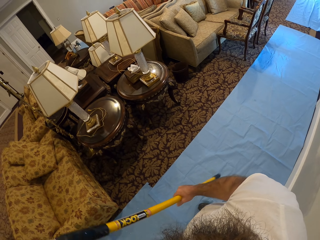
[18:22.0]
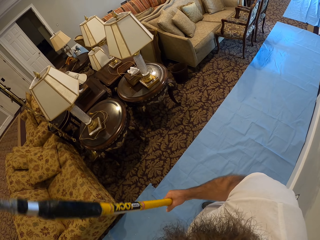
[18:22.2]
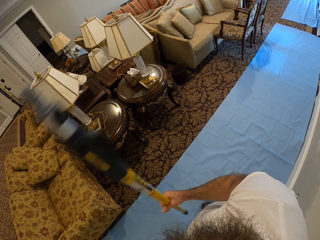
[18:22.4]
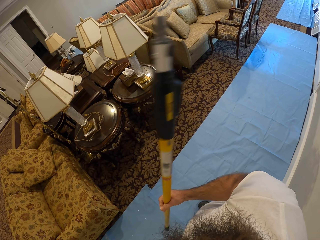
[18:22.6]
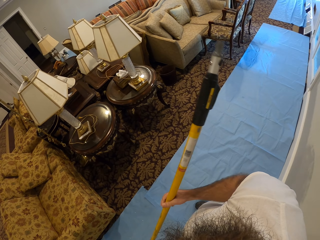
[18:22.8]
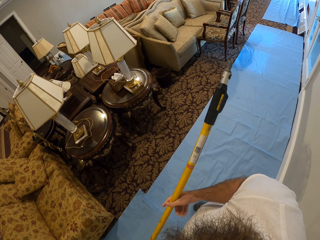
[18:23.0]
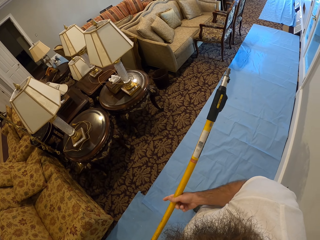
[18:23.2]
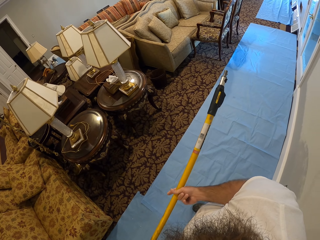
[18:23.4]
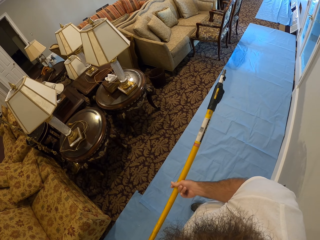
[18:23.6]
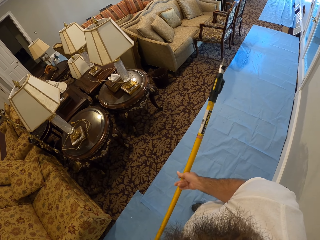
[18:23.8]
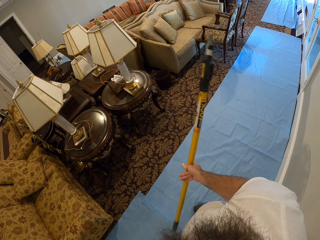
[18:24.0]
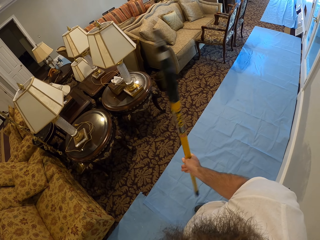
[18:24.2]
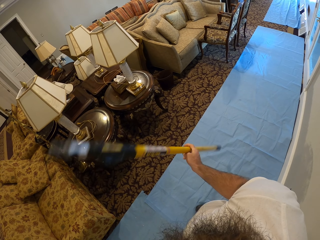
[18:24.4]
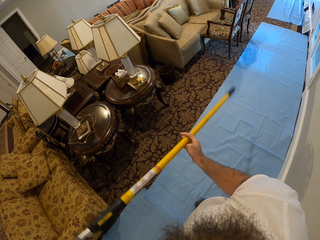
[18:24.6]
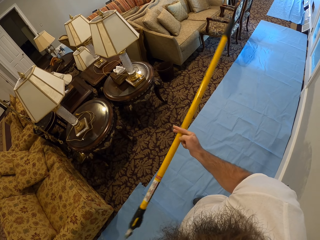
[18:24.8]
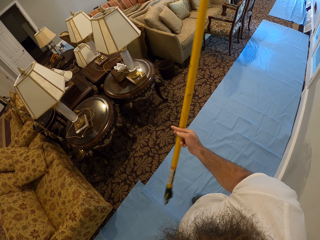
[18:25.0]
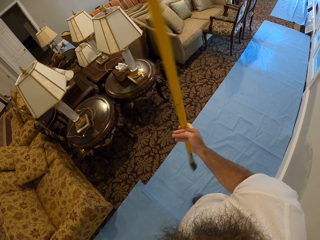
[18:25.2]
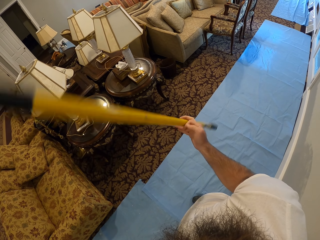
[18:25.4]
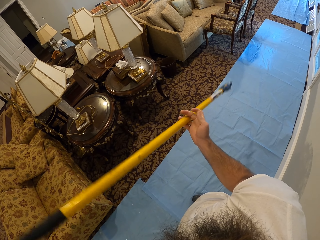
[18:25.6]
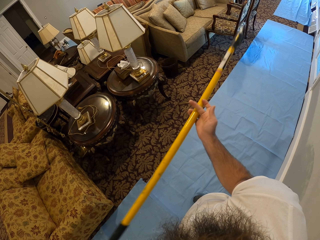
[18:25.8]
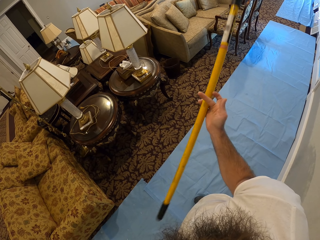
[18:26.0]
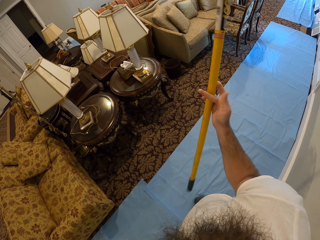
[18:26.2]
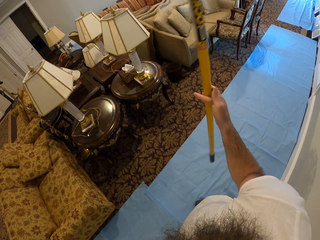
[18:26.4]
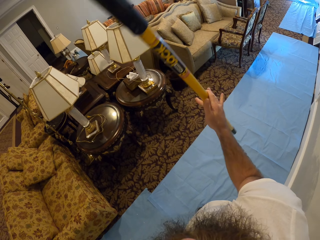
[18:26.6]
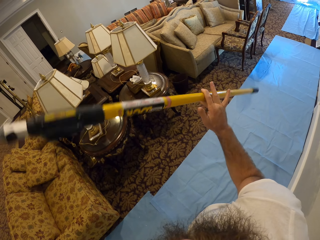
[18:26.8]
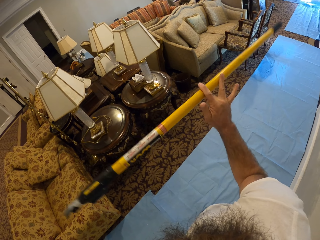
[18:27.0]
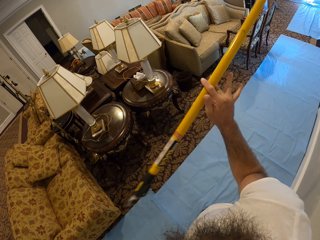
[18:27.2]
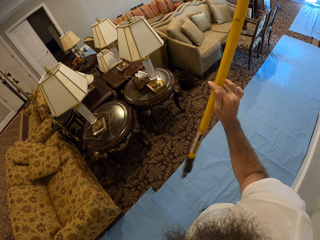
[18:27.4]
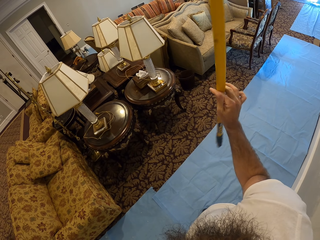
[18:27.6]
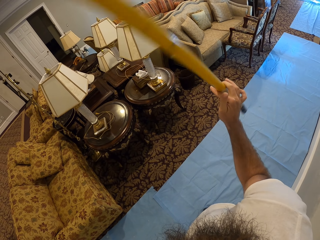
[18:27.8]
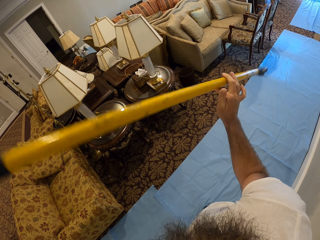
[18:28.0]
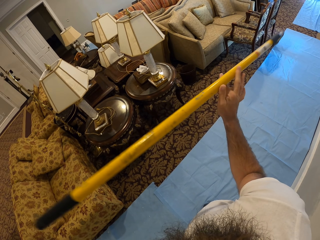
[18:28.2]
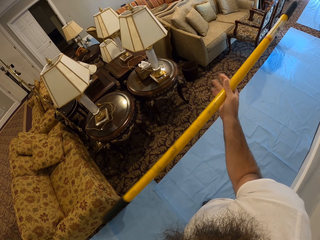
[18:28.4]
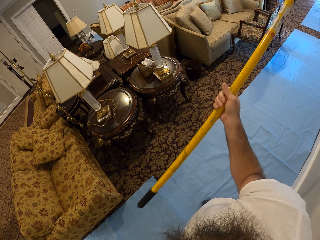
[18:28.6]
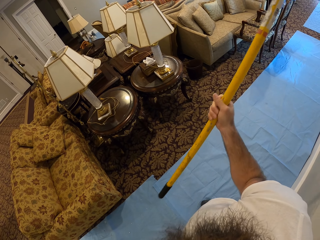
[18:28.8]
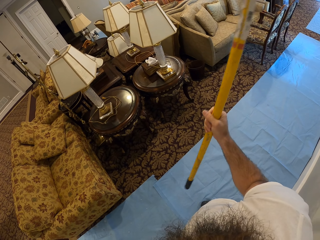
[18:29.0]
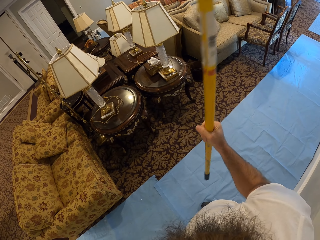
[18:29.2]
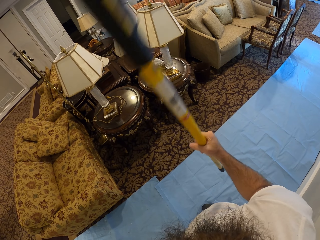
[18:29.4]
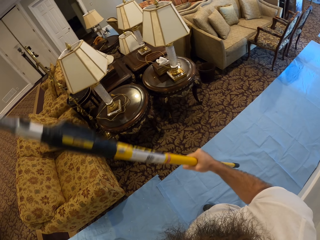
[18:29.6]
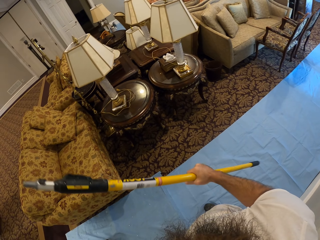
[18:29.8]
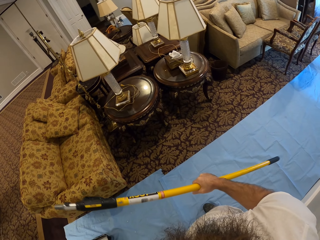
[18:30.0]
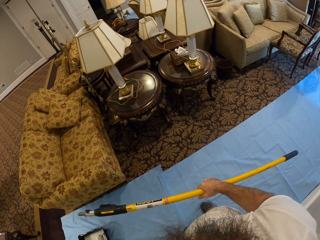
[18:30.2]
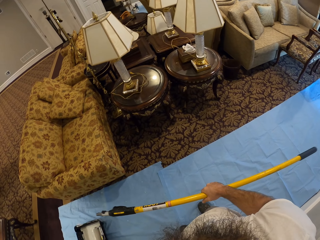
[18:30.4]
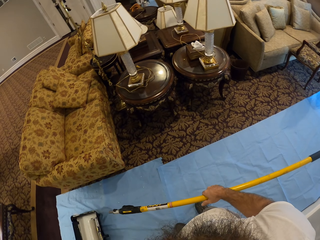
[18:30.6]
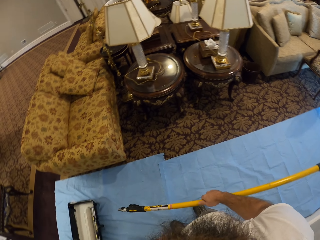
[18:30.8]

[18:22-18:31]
The camera wearer swings the roller stick. He spins the paint roller stick in his right hand.

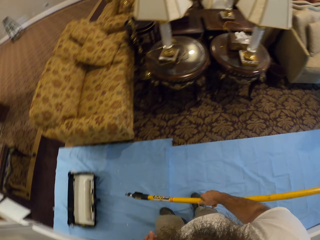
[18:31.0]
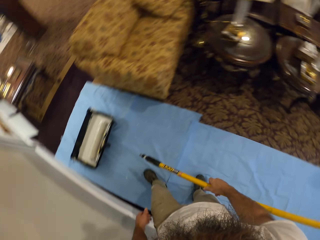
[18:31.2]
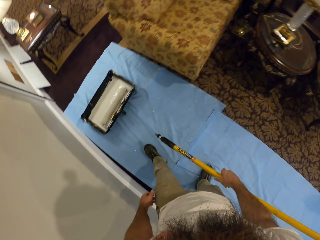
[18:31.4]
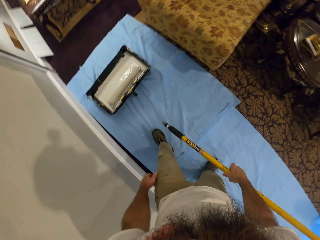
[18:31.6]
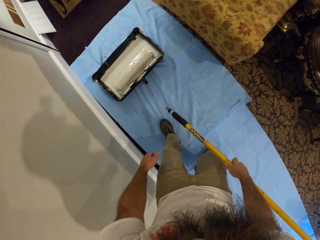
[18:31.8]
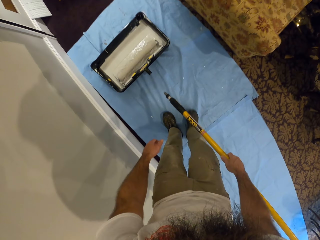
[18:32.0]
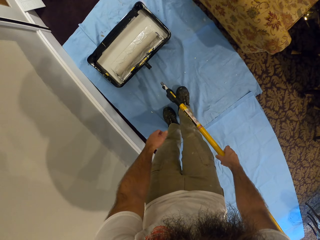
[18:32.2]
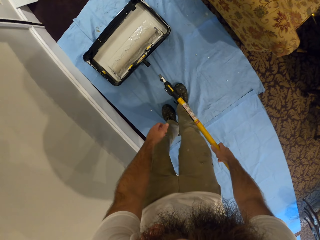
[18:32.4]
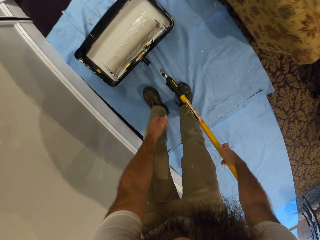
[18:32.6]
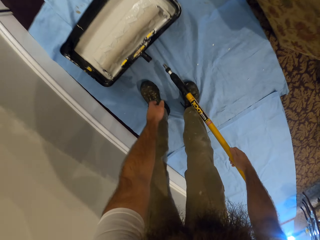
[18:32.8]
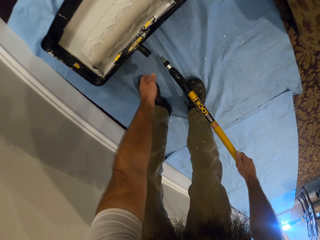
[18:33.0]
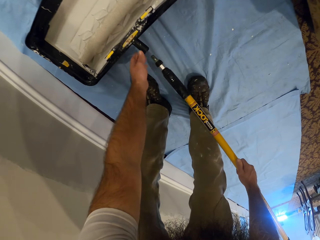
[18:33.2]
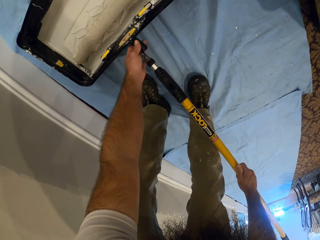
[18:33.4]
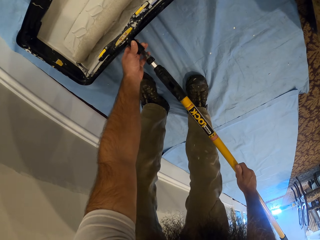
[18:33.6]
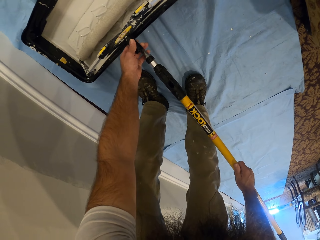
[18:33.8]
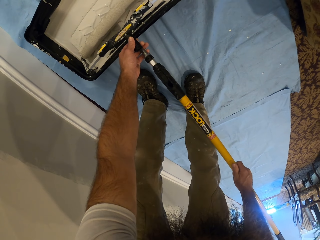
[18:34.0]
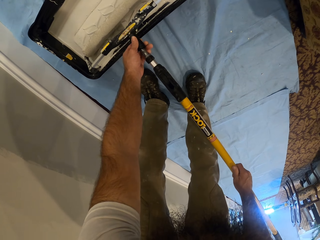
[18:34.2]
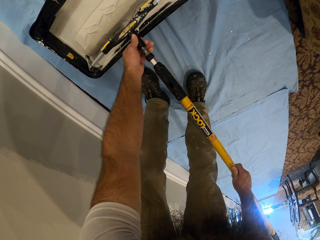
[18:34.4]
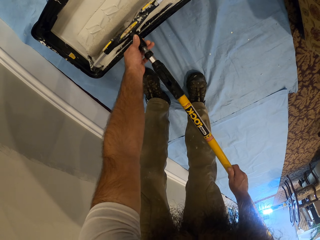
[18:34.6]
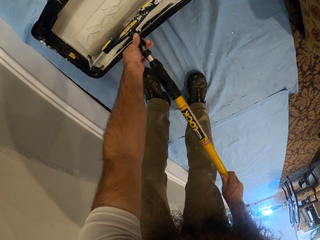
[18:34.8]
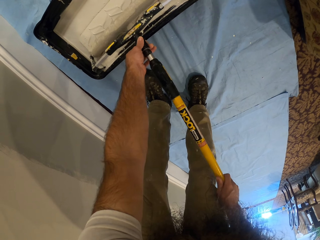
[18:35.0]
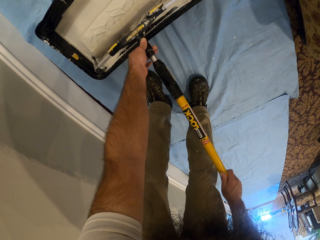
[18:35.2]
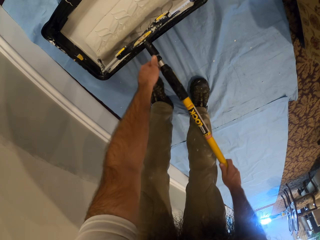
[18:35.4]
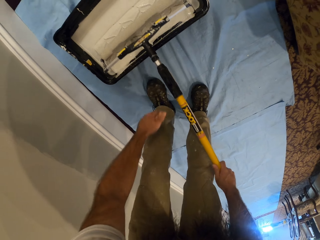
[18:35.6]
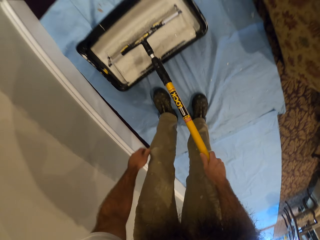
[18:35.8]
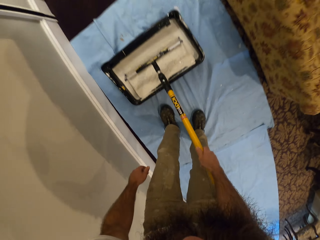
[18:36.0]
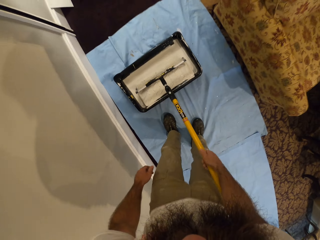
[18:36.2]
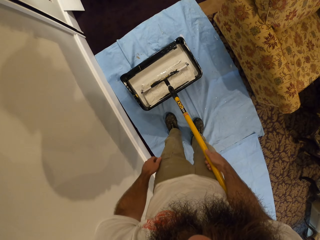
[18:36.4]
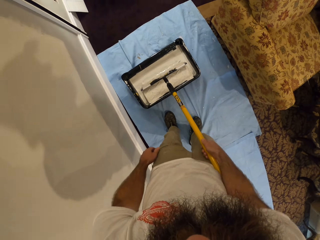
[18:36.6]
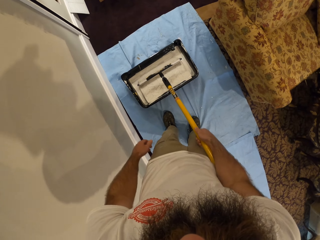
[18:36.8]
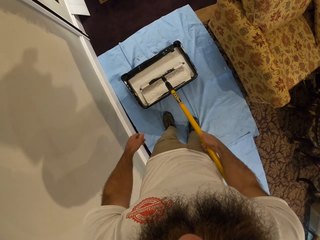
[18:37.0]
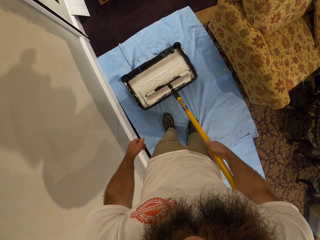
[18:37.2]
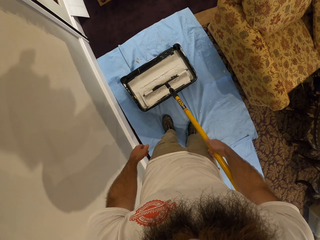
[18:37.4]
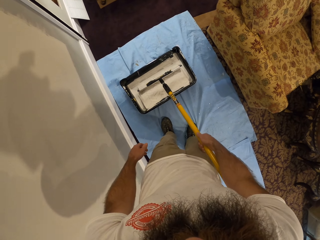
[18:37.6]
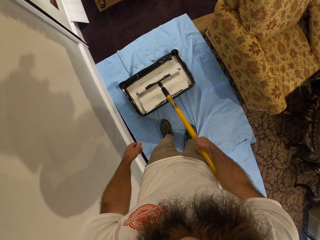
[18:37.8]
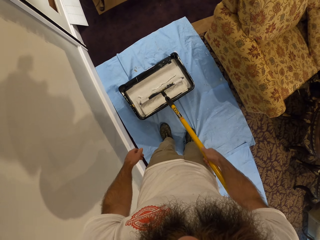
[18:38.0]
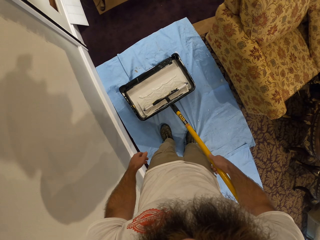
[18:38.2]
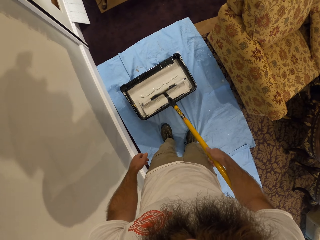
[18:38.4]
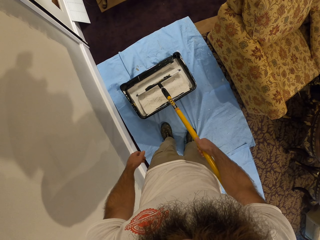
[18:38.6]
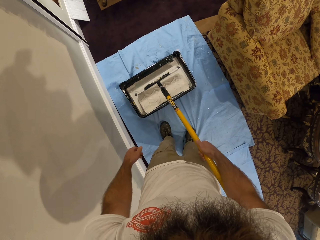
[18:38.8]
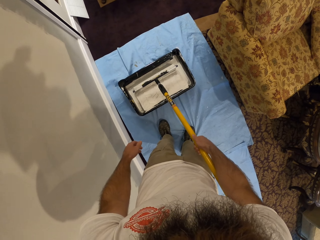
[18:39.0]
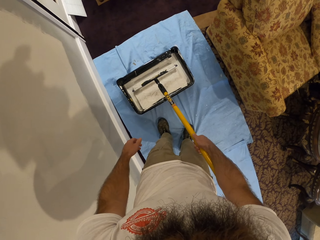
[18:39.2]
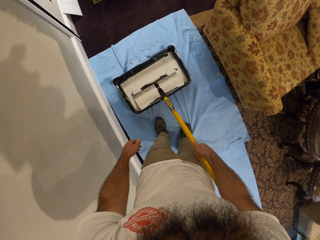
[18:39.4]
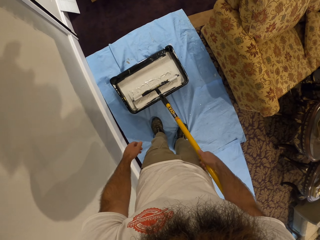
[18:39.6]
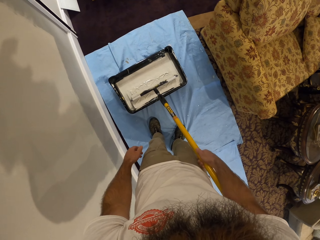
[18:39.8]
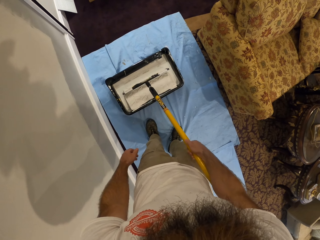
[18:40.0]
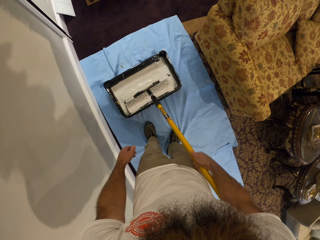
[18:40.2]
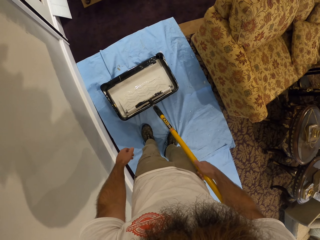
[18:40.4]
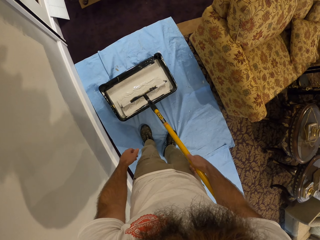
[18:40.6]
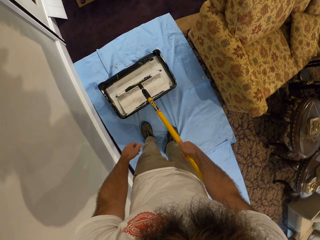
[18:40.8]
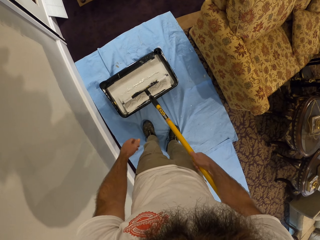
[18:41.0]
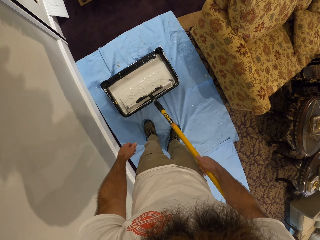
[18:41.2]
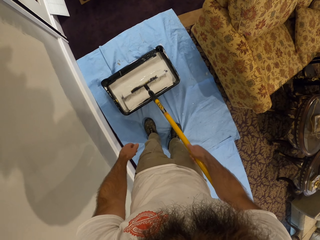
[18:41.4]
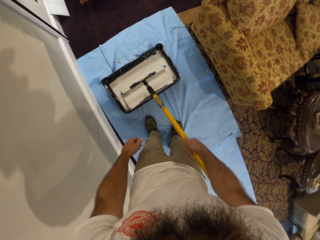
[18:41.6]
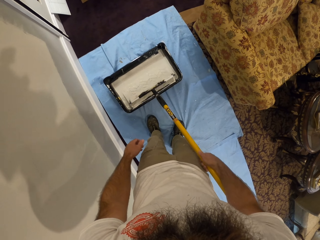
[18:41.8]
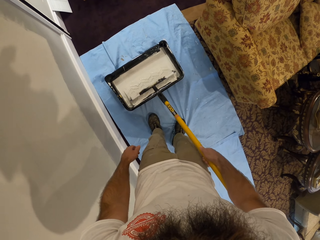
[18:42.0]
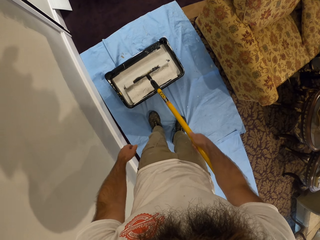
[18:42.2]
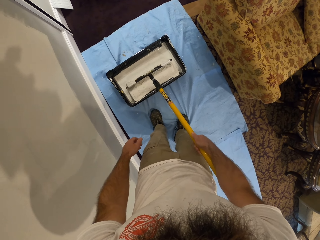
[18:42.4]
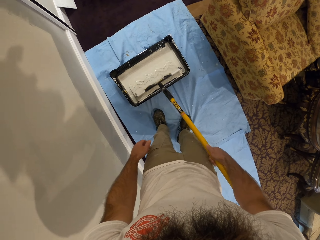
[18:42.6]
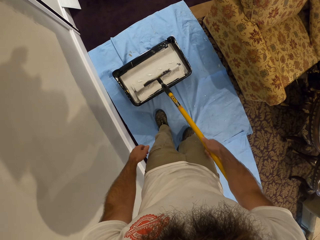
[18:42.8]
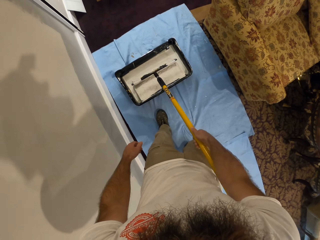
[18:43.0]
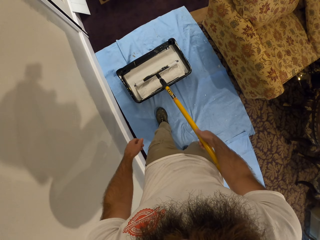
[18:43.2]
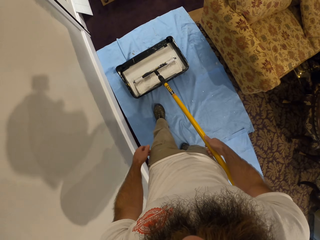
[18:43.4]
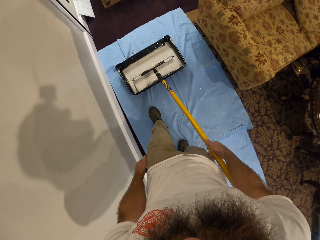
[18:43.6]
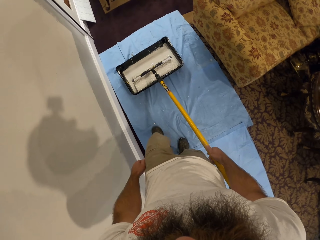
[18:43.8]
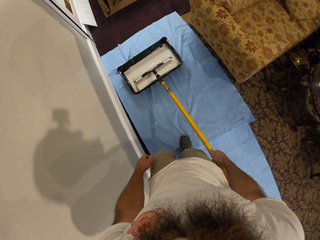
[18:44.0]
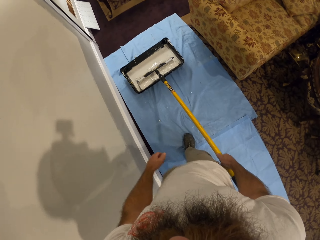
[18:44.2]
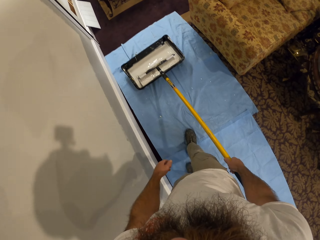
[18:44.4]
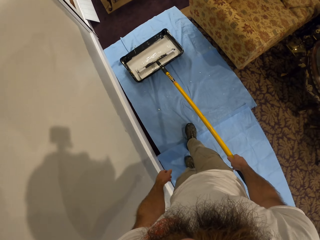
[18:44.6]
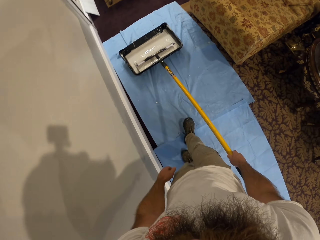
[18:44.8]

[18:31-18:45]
The camera wearer bends down. He grabs a paint roller from a bowl of paint on the floor with his left hand. He holds the roller. He attaches the paint roller stick in his right hand to the paint roller in his left hand. He rolls the paint roller in his right hand in the bowl of paint. He drops the roller on the floor.
